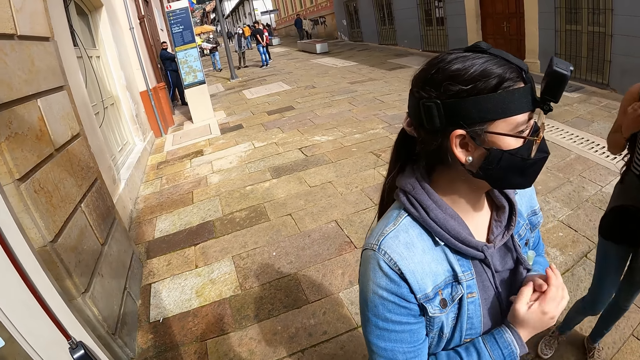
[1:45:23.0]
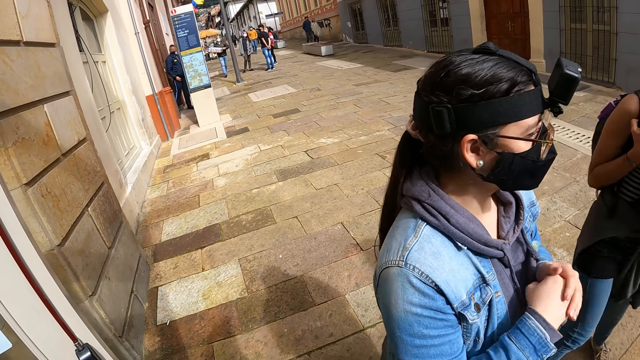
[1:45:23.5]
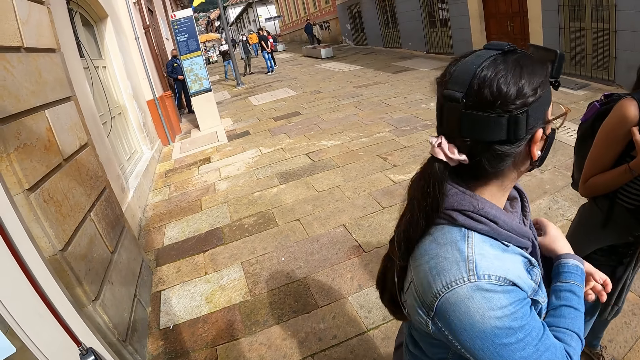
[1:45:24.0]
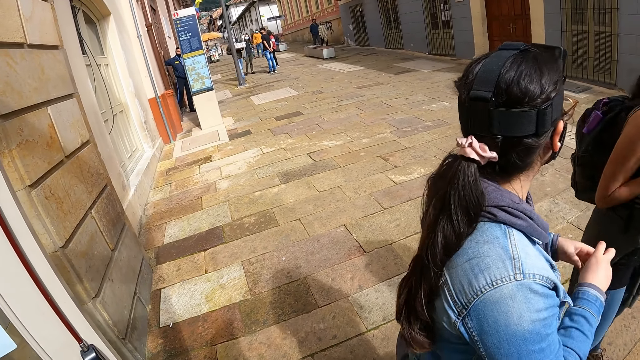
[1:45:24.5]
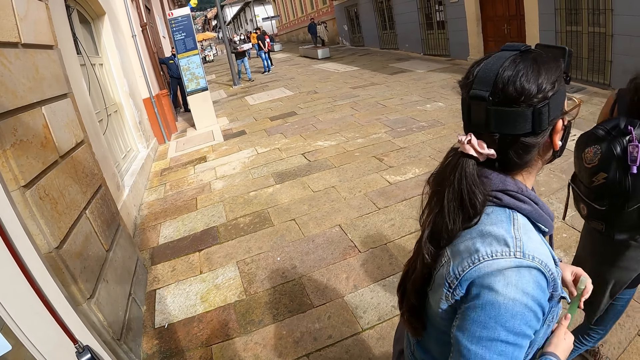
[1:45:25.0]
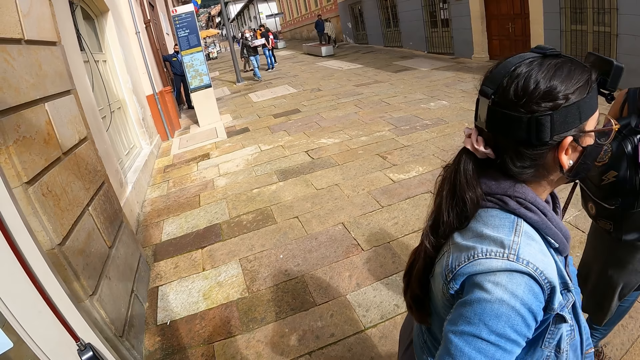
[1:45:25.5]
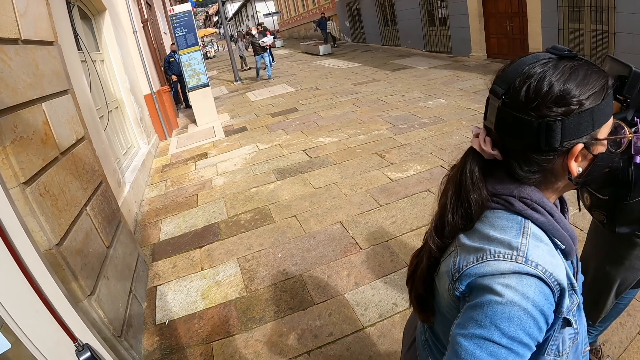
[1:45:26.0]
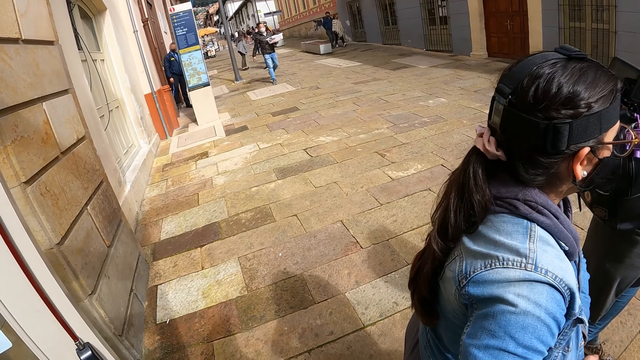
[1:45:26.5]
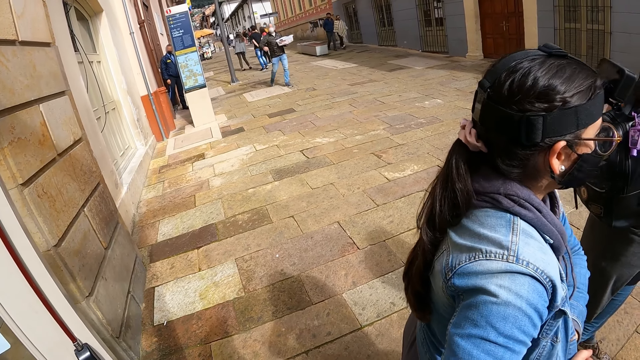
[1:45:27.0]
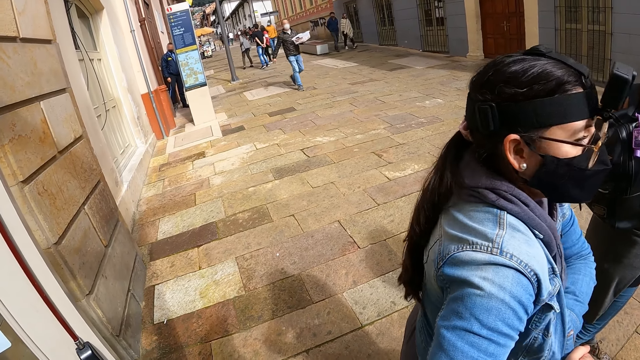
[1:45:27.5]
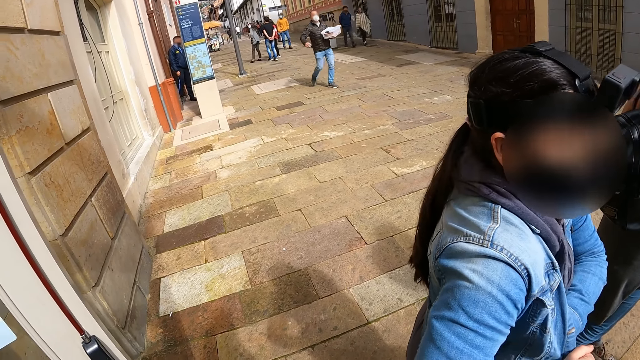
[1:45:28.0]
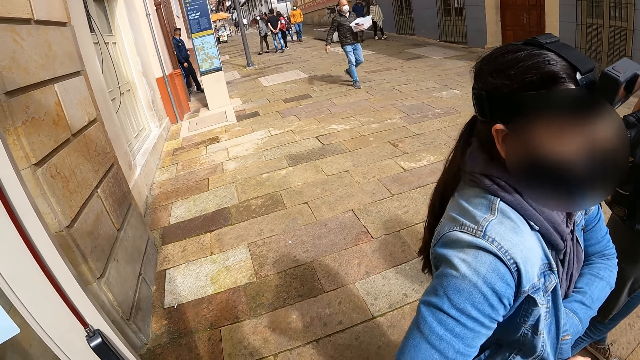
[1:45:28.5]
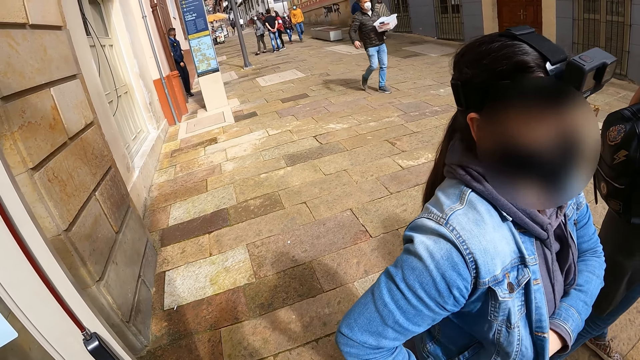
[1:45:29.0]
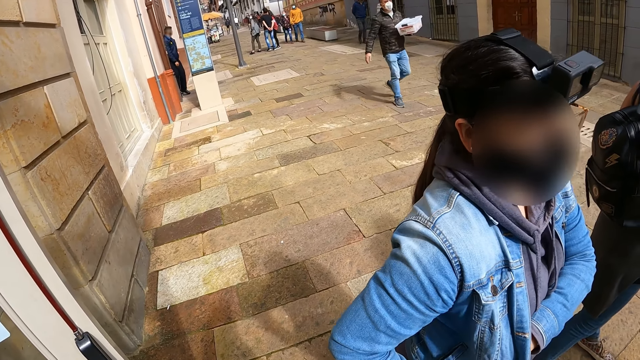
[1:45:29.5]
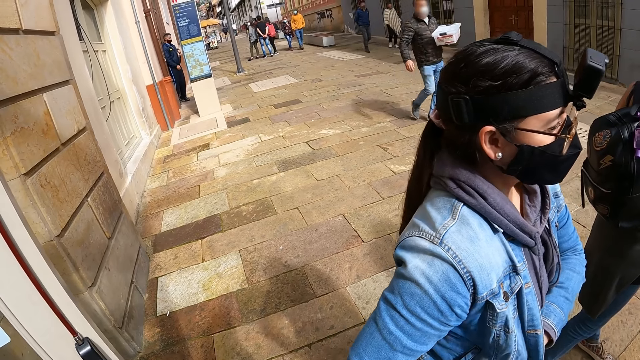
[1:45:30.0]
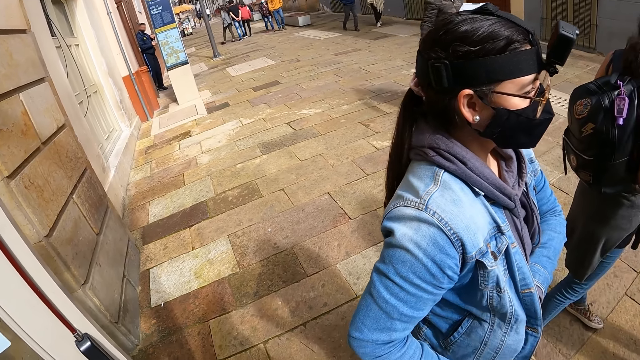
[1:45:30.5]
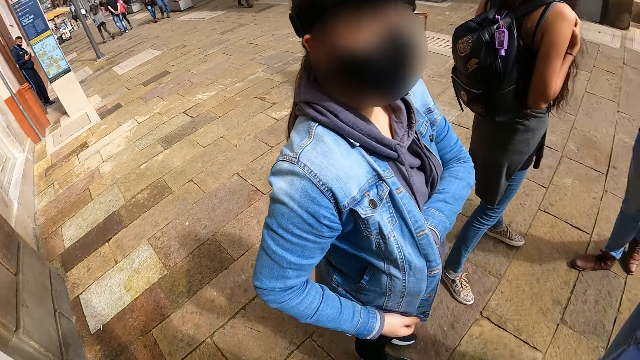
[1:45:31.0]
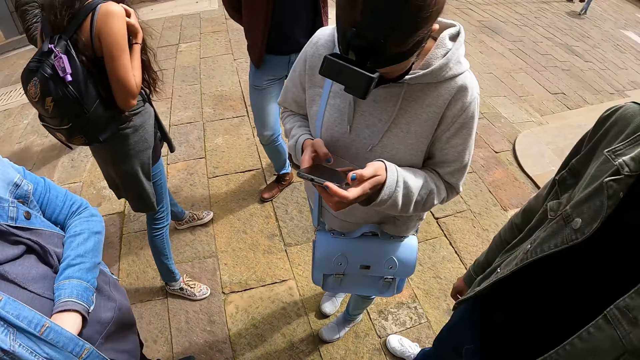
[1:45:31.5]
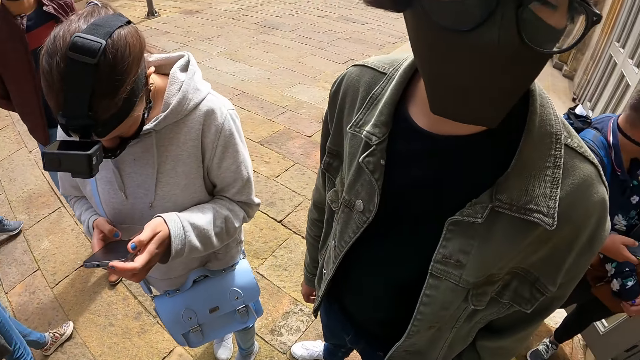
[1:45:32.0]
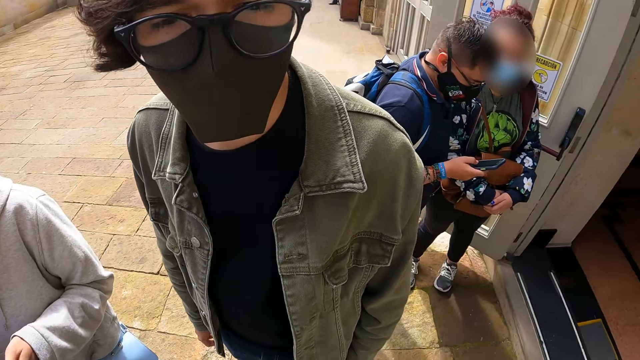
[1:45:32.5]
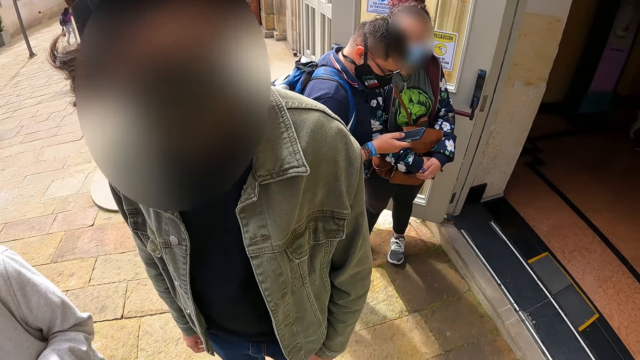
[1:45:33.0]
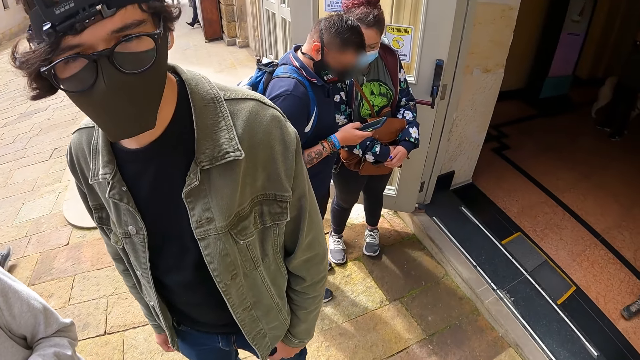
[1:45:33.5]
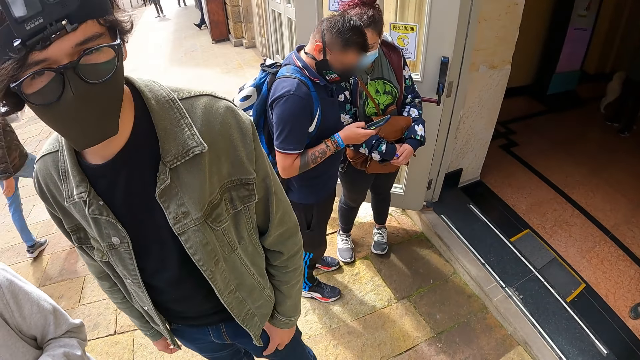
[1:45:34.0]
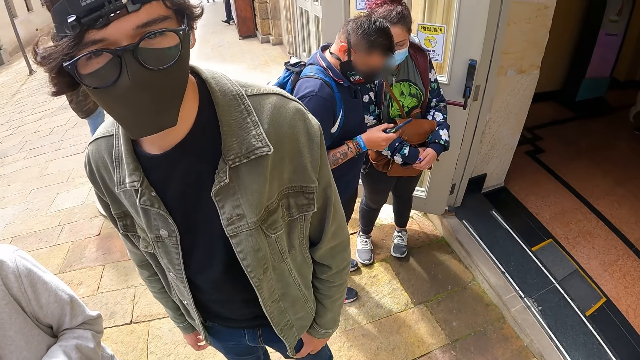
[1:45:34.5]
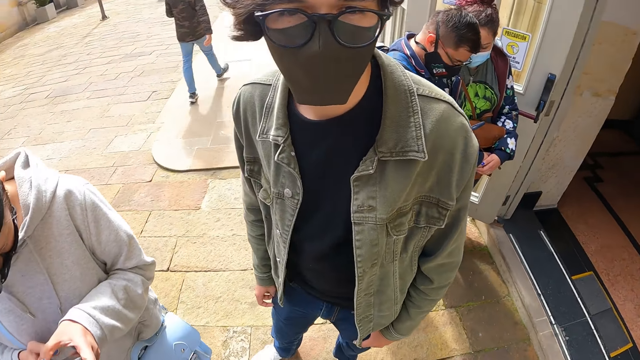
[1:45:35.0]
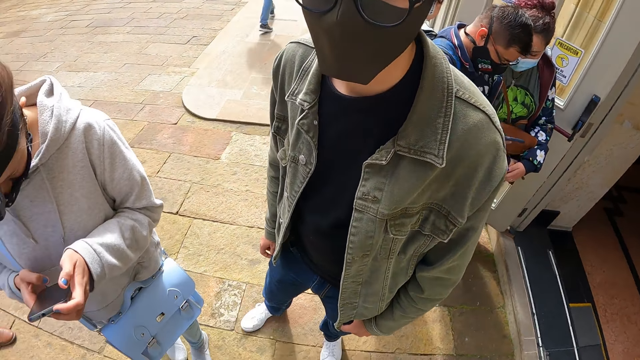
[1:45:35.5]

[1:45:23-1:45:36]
A woman picks the oil. The camera wearer turns around. They interact with a man.

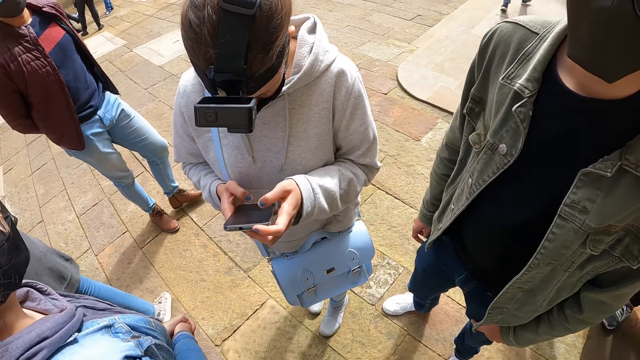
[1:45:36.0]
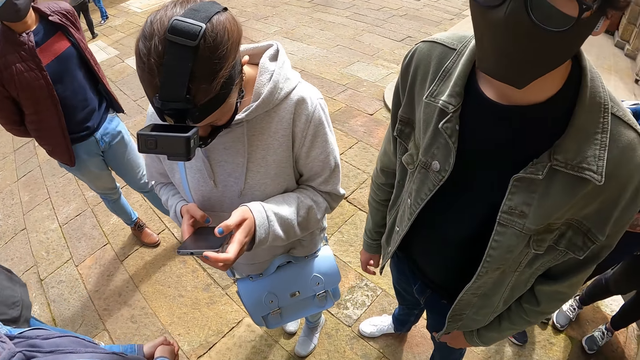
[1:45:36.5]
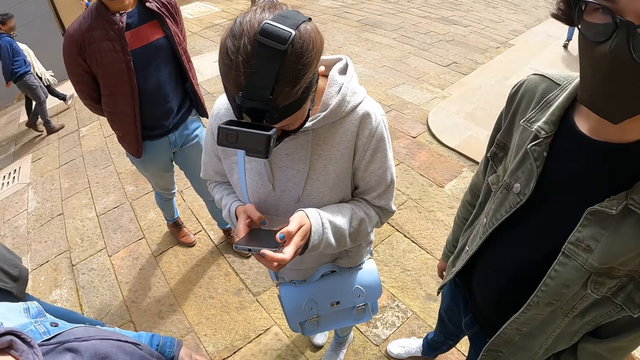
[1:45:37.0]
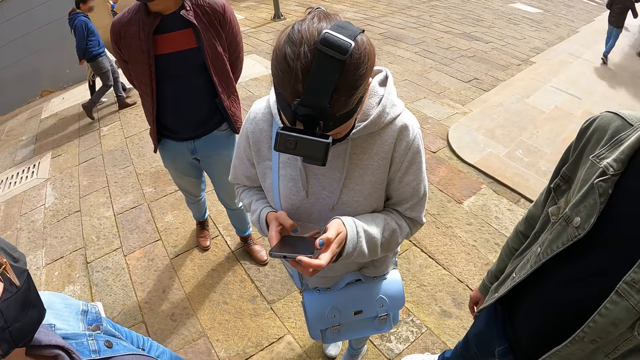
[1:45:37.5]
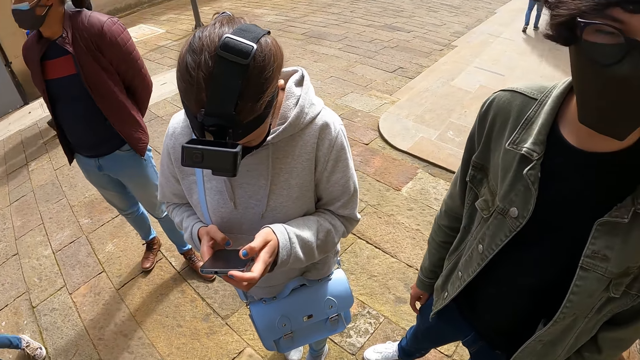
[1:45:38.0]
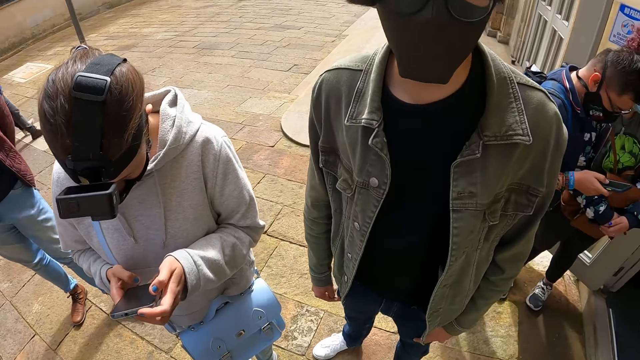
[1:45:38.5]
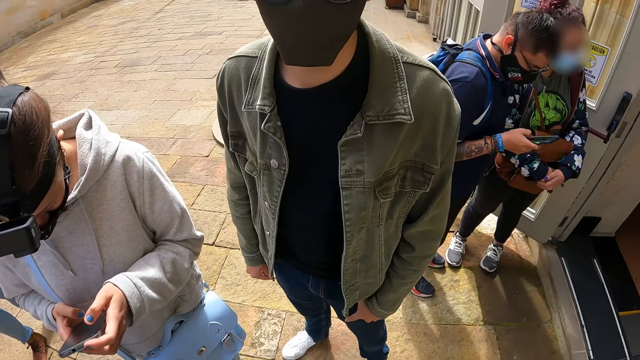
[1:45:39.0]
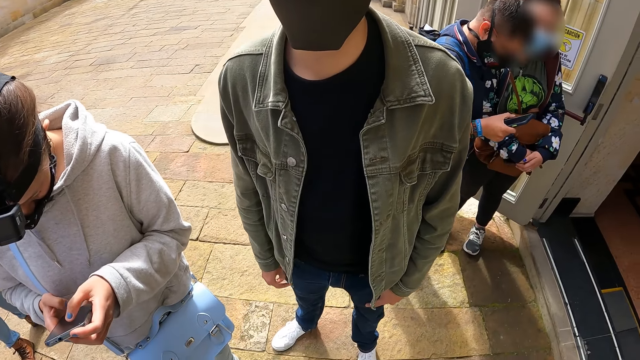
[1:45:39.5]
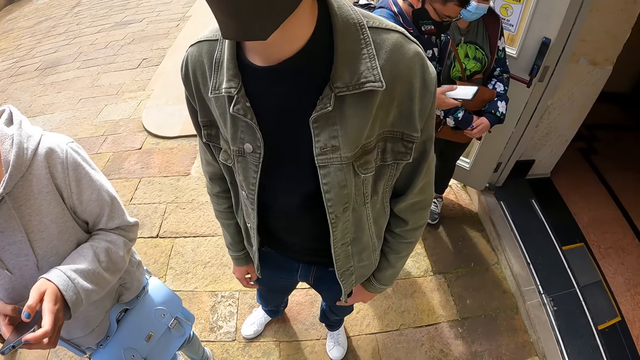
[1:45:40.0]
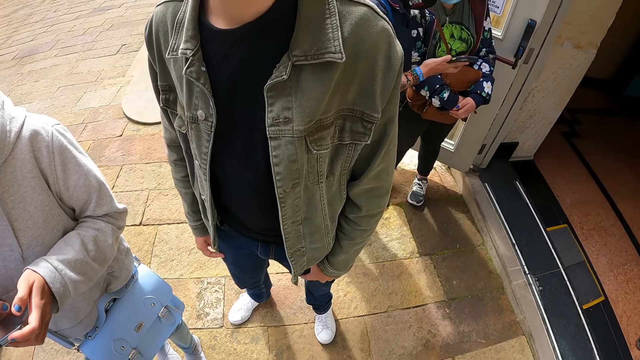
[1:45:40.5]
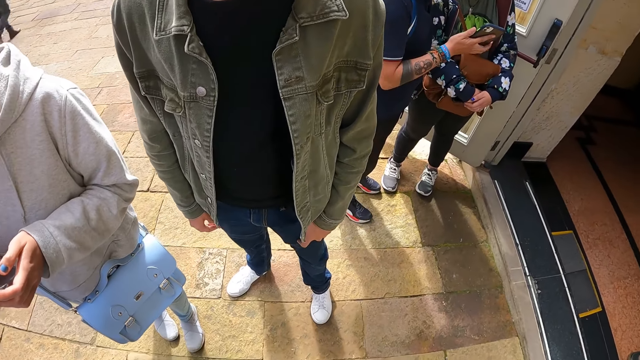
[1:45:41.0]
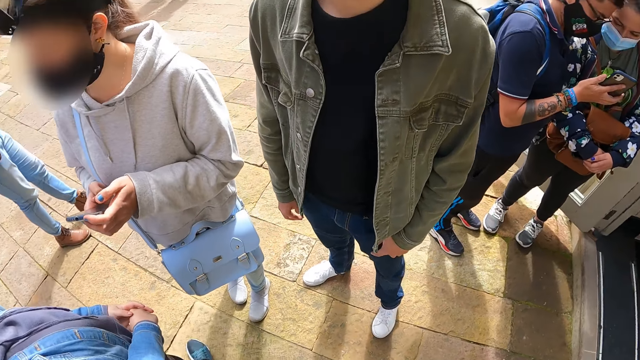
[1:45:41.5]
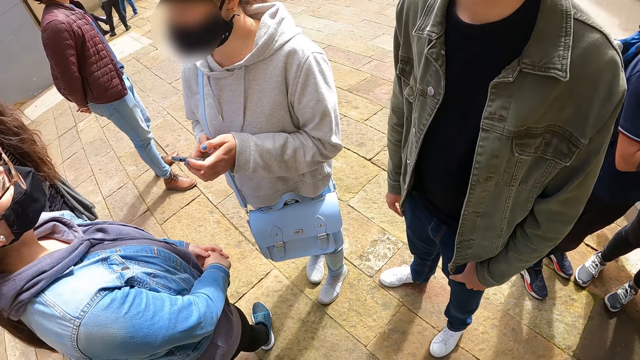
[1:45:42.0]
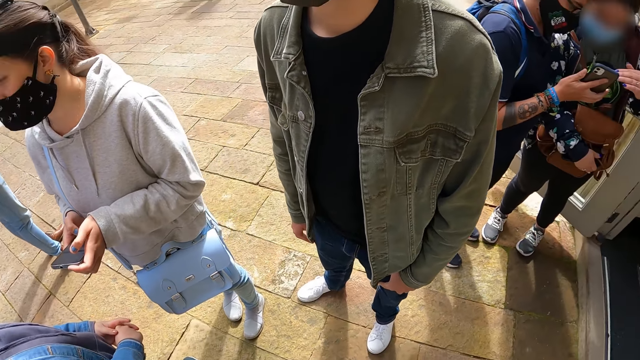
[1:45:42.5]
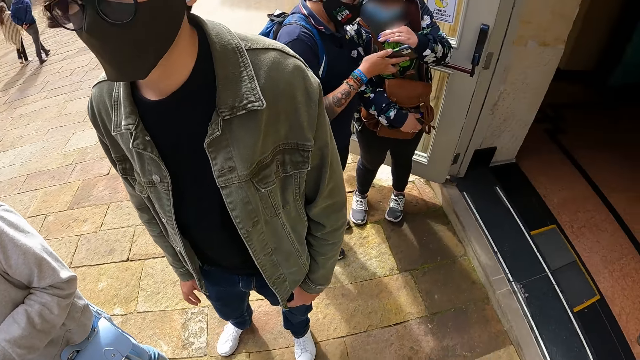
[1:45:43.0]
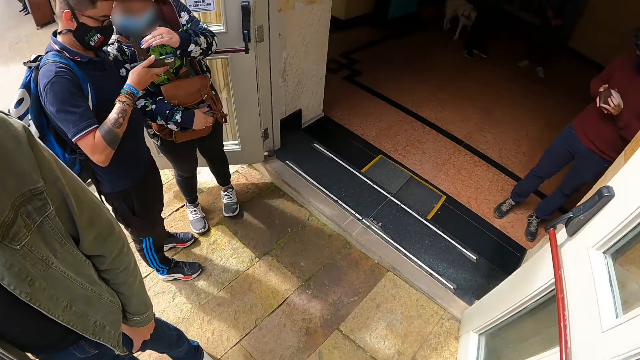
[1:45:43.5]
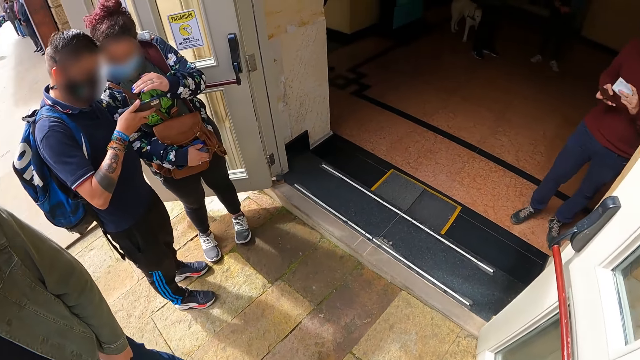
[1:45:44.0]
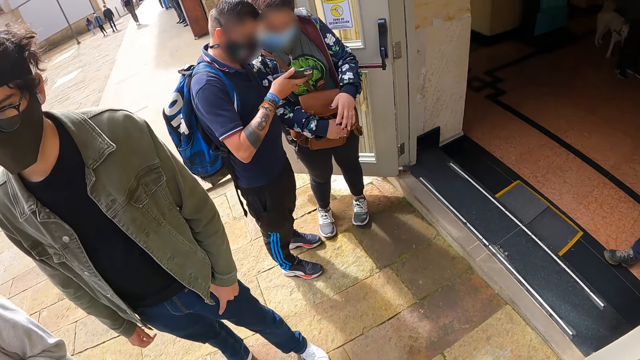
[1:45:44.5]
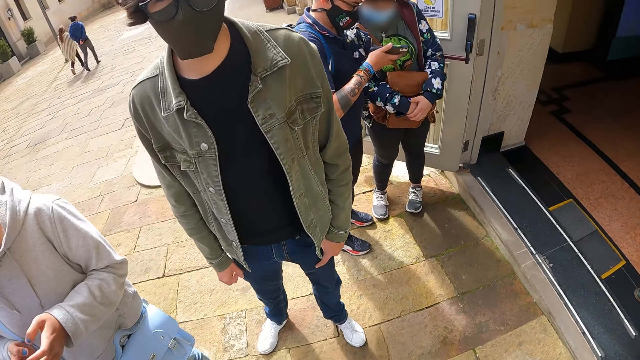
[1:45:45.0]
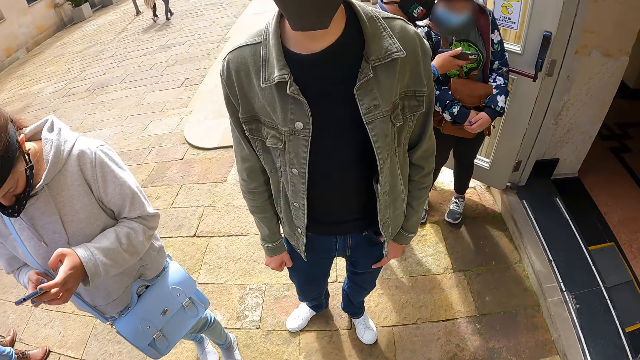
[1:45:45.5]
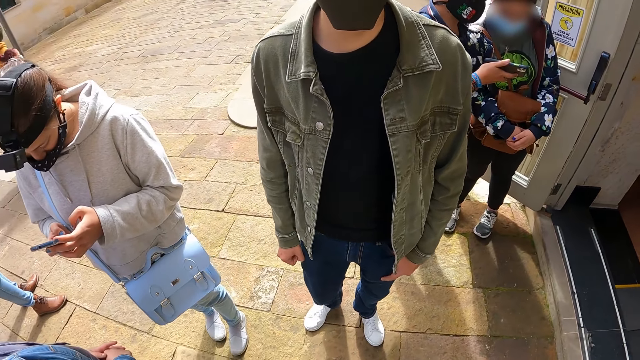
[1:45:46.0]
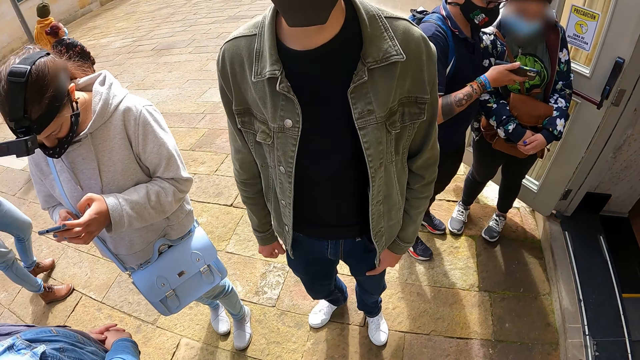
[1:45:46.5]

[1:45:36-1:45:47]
A woman operates the phone. The camera wearer looks around.
